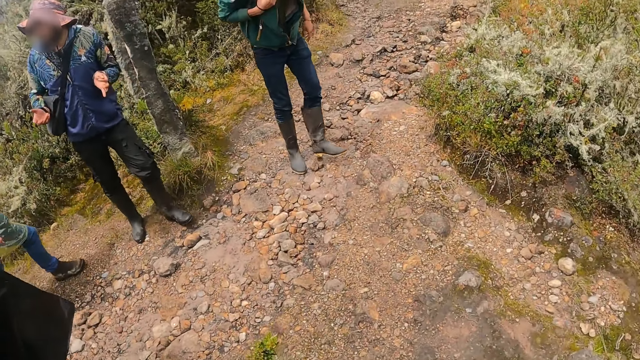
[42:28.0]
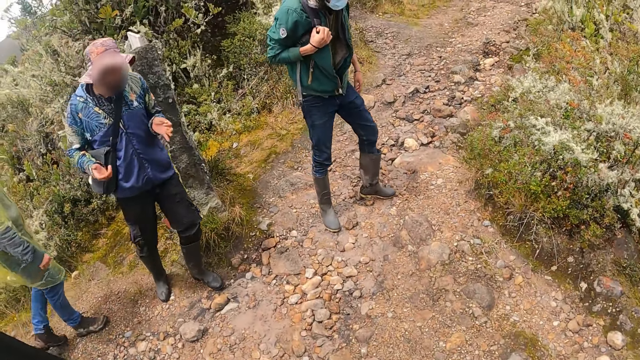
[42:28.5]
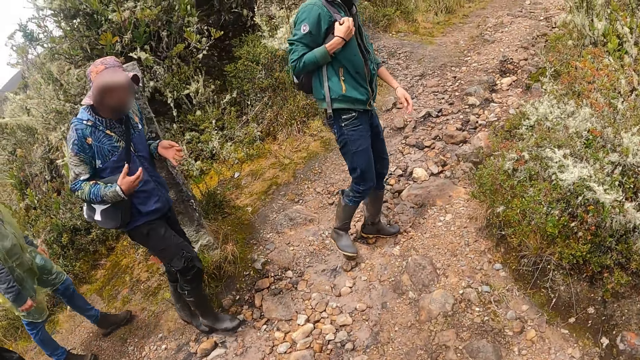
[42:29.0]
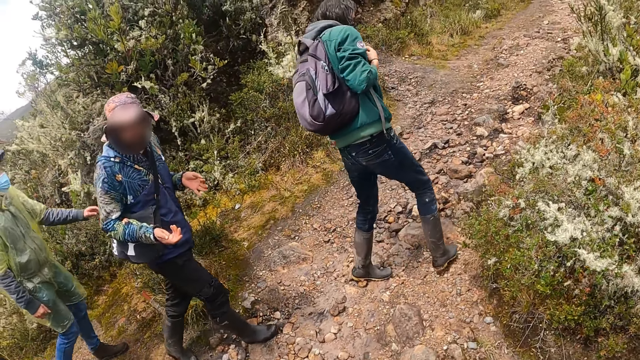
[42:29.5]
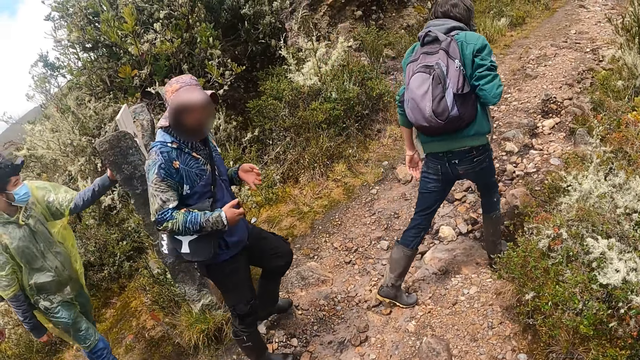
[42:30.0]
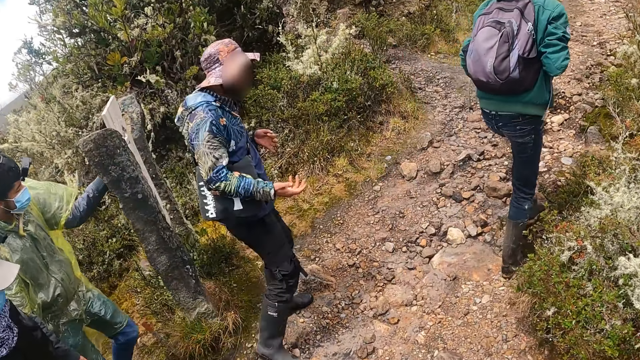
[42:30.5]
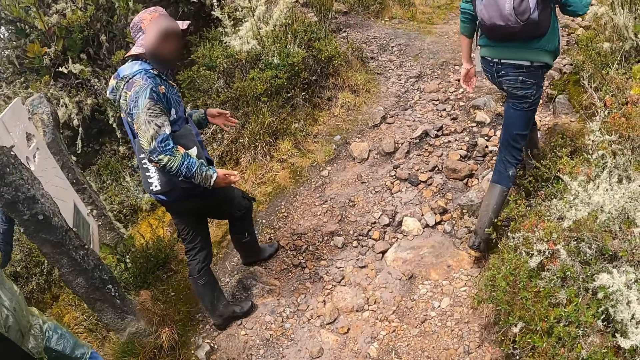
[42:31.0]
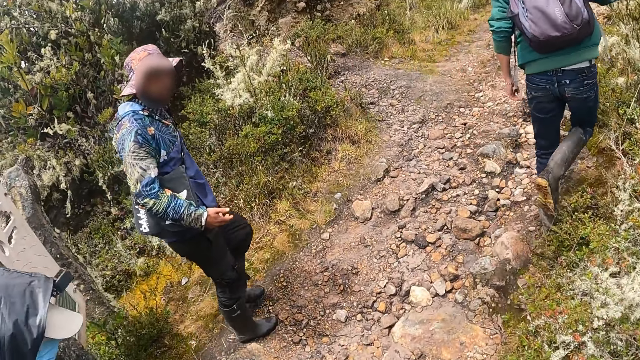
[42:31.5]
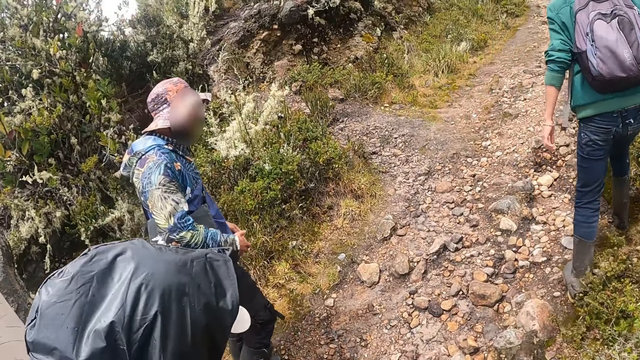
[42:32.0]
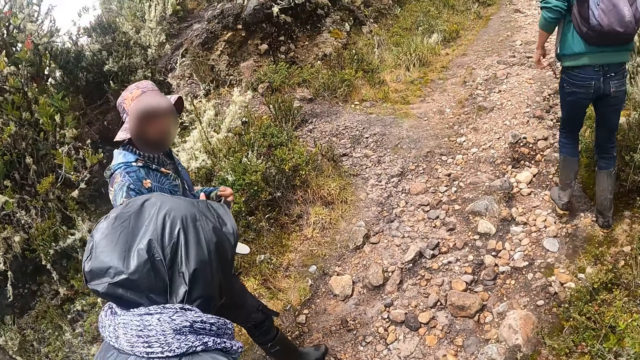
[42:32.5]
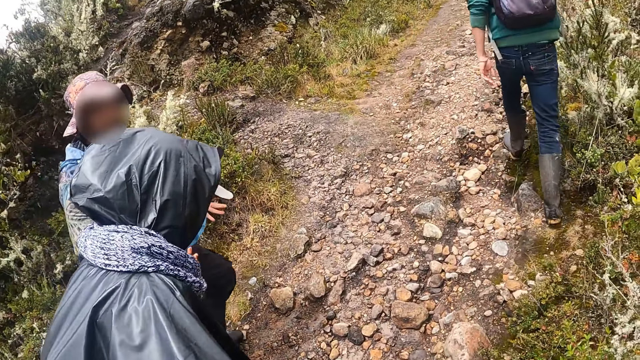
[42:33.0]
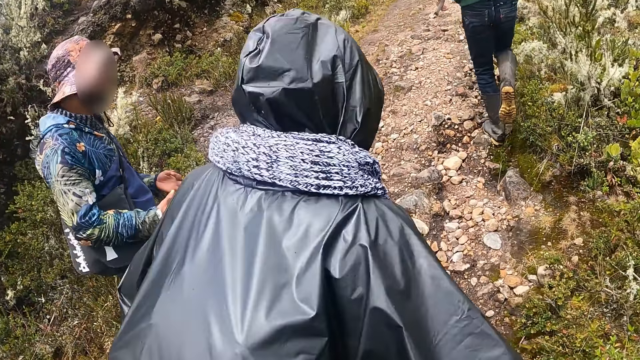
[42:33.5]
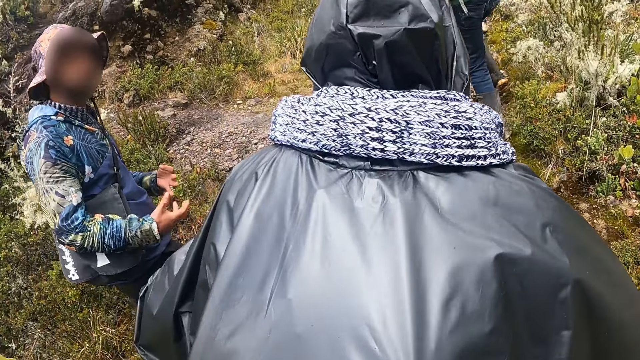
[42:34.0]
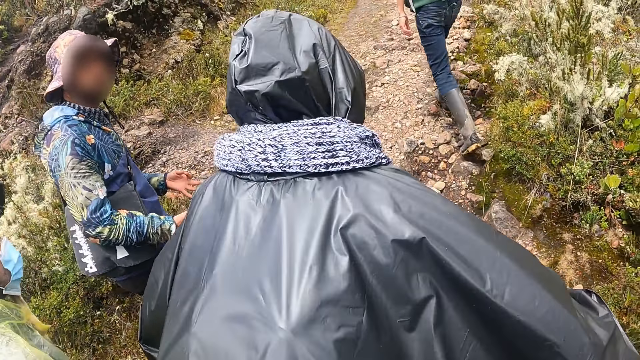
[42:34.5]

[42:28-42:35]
The camera wearer walks through a path on the hill with the group of people.

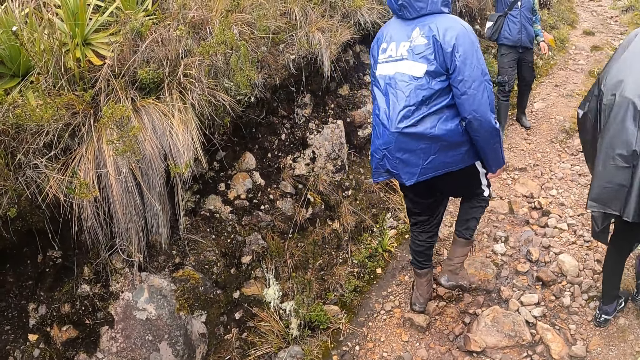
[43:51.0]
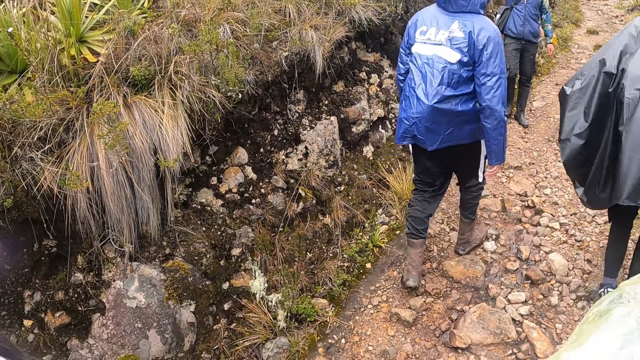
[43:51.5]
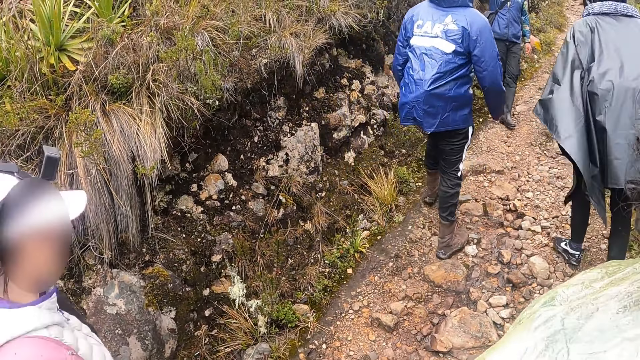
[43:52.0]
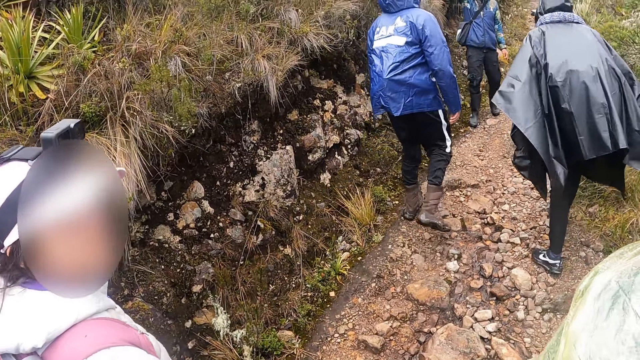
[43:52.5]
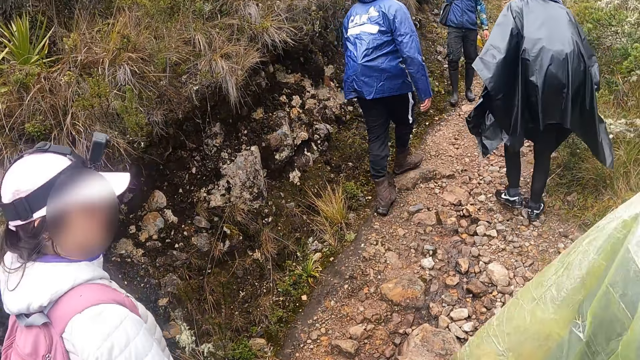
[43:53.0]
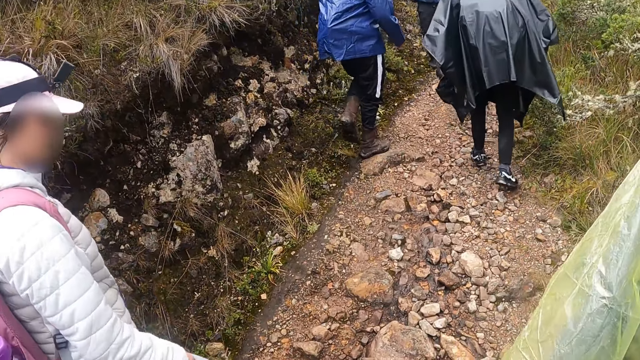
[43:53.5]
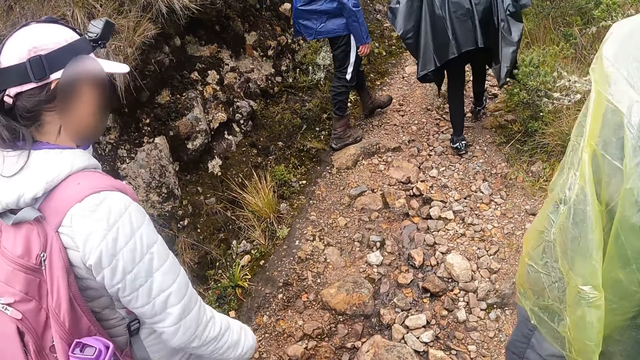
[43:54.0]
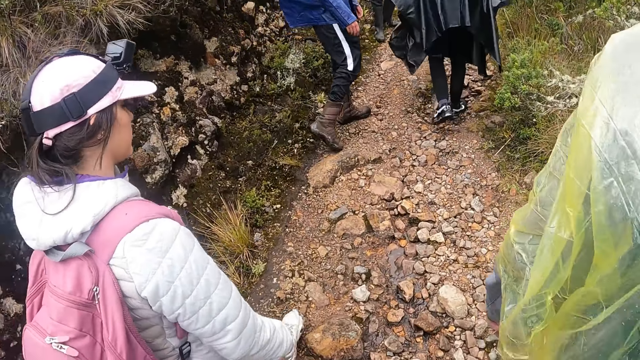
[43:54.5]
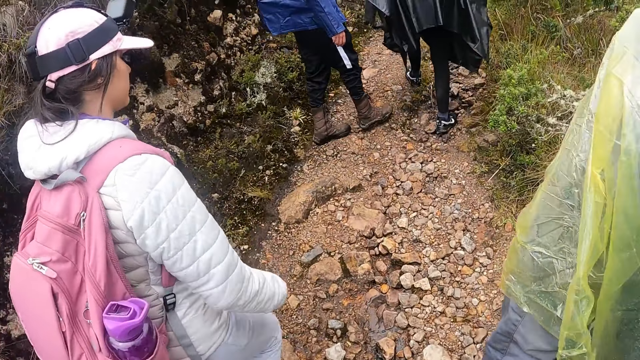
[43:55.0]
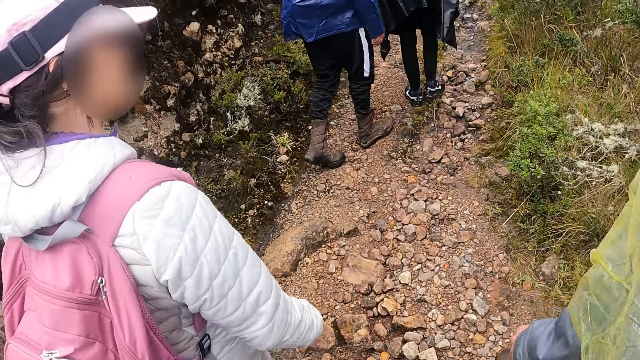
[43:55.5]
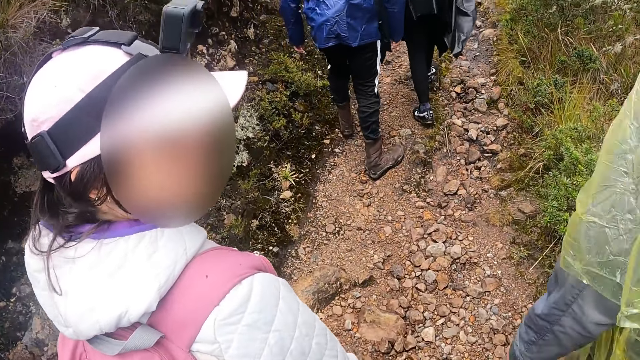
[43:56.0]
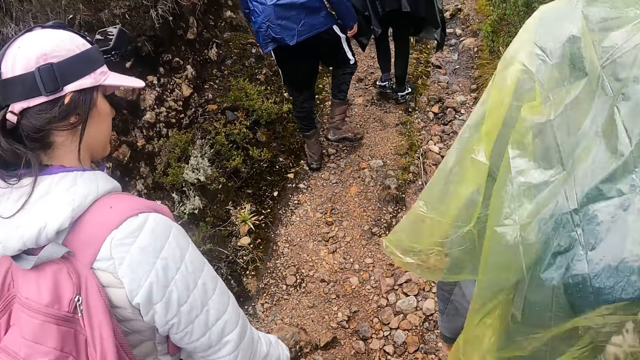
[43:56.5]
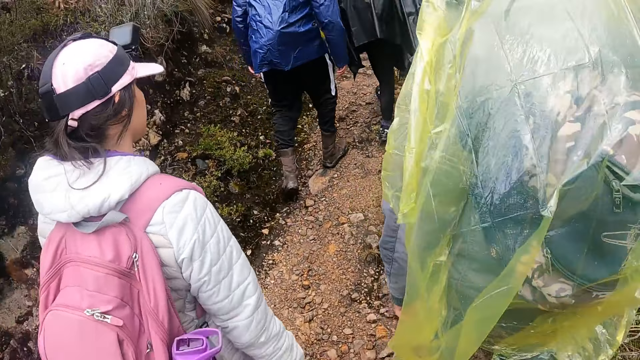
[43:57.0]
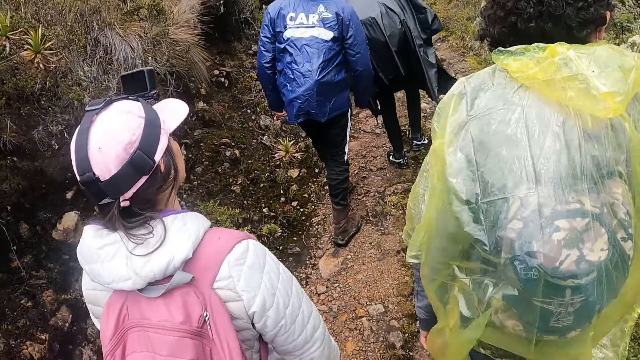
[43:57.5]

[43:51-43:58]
A woman interacts with the camera wearer.

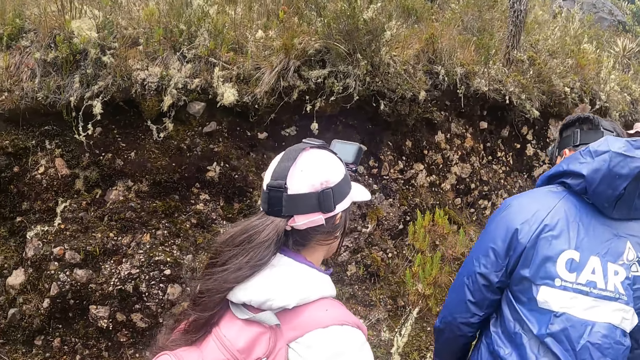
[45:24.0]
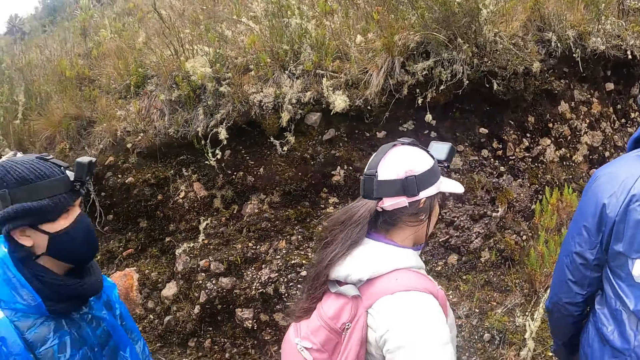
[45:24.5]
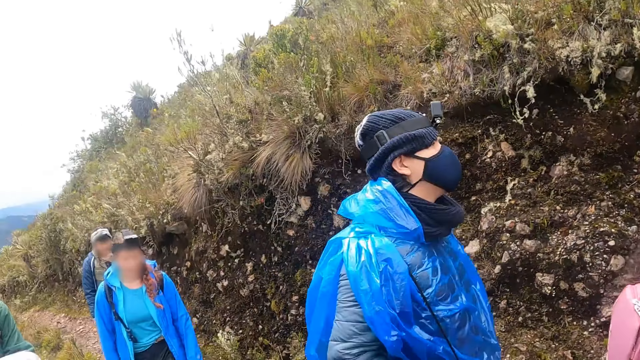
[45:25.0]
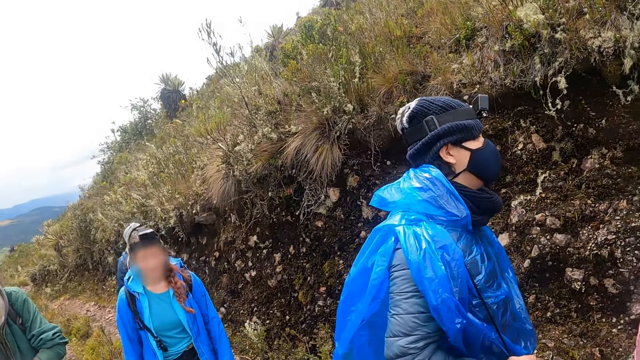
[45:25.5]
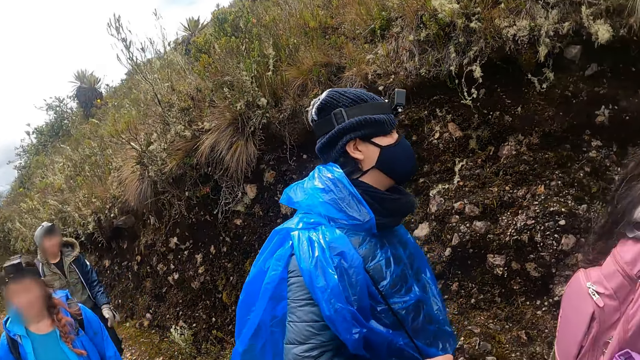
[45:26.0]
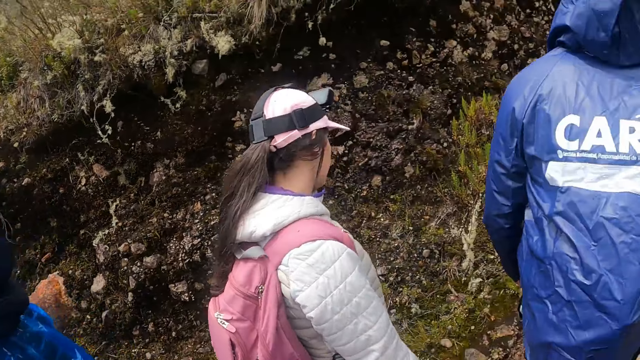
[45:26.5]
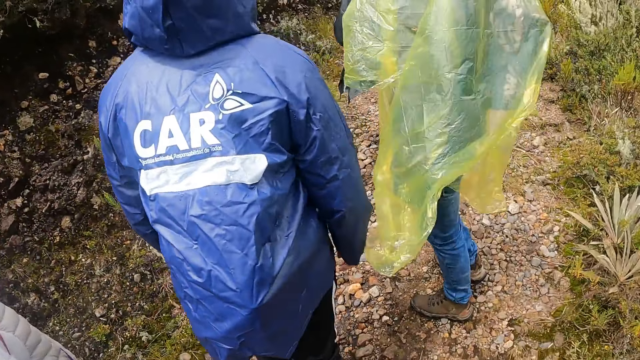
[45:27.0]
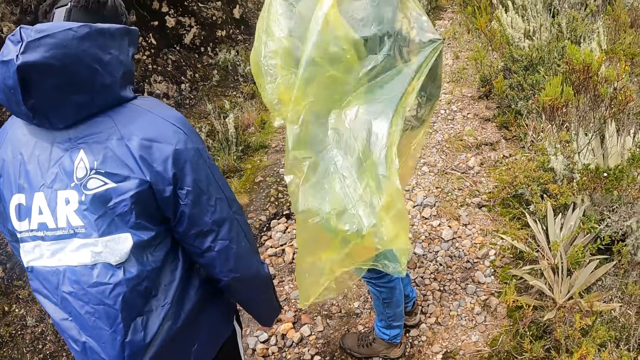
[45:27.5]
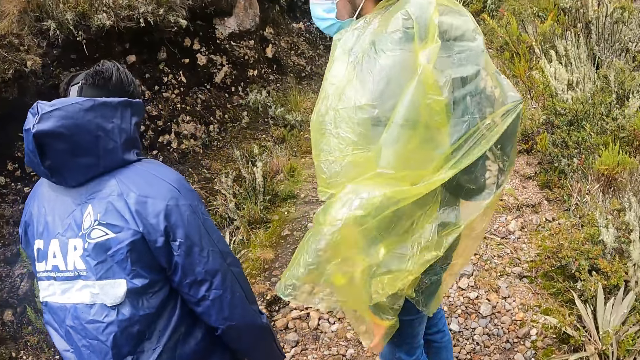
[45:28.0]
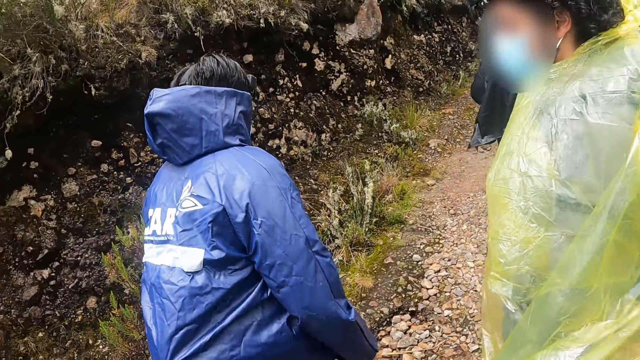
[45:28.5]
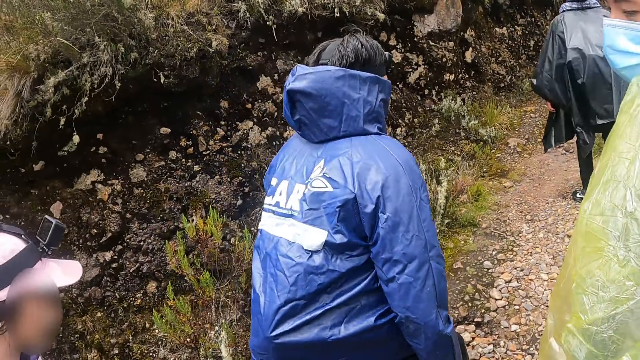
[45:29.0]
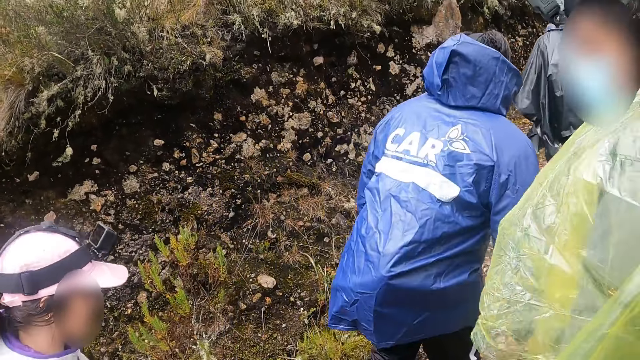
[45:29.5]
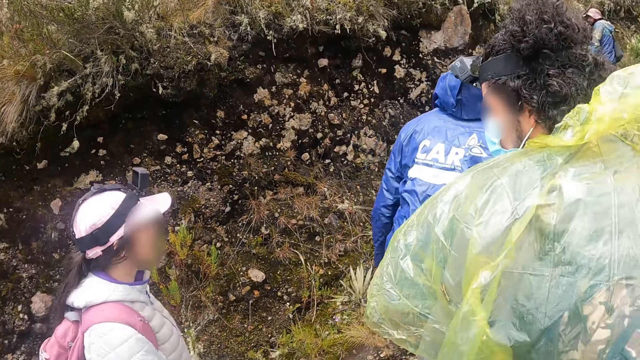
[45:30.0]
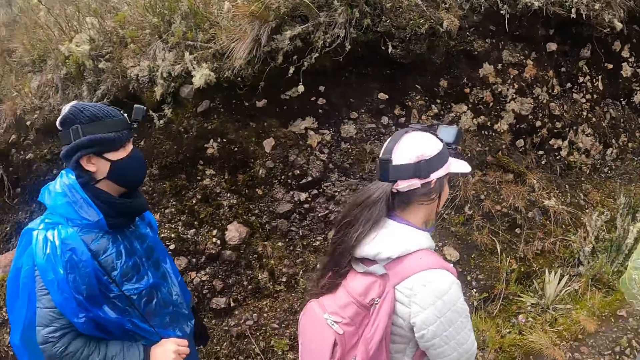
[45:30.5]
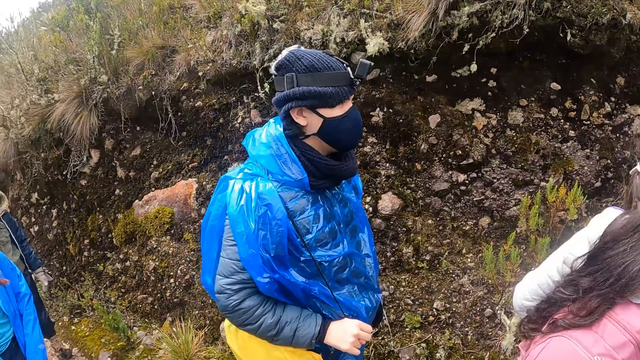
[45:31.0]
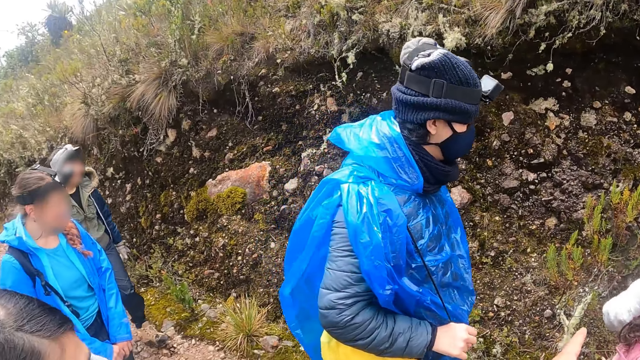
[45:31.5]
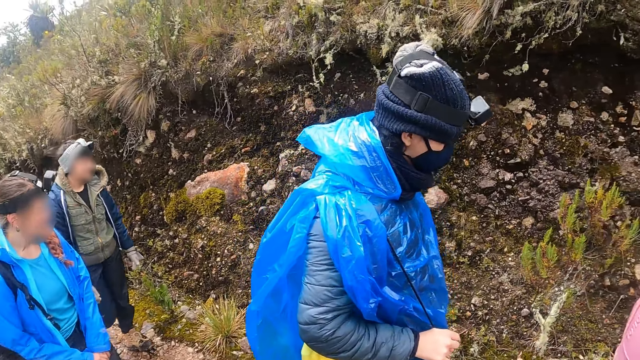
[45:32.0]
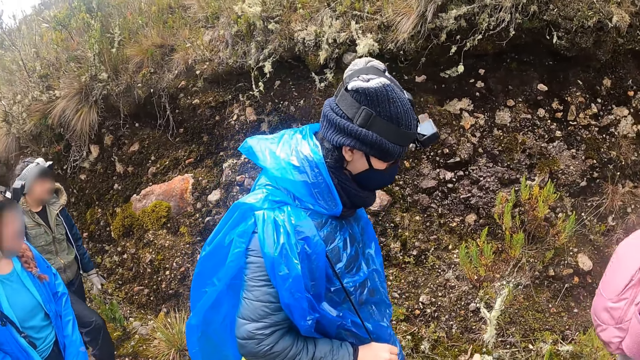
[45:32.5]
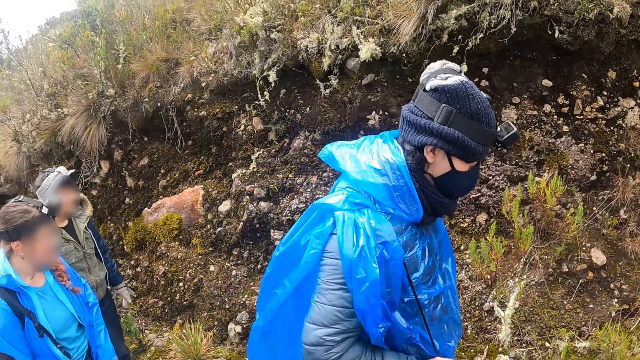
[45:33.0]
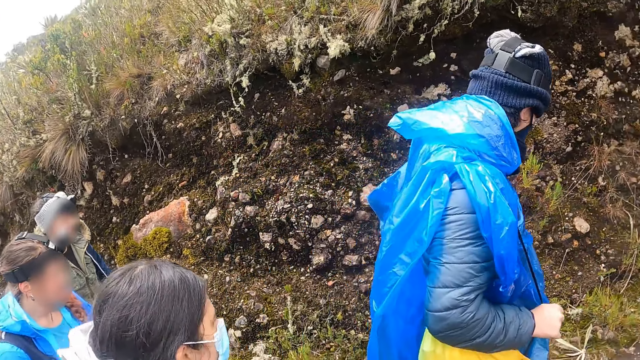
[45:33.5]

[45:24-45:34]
The camera wearer looks around. A man holds a bag with his right hand.
